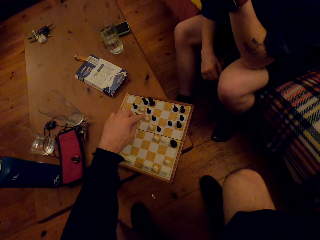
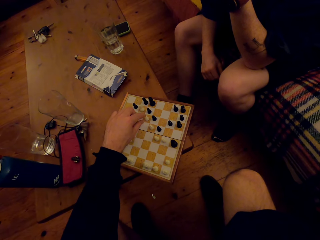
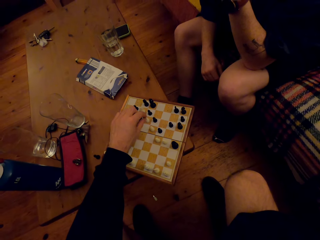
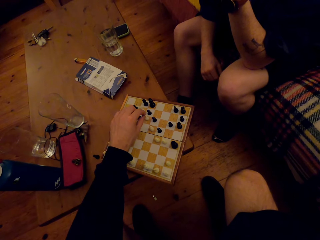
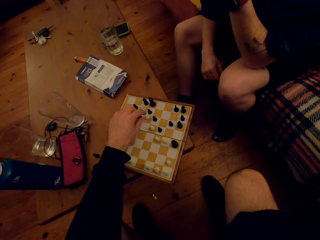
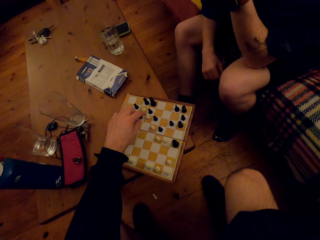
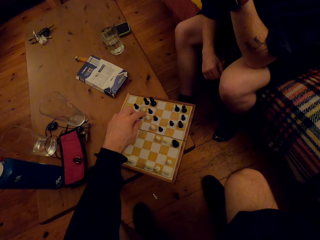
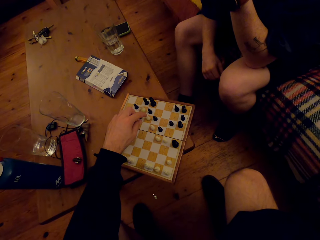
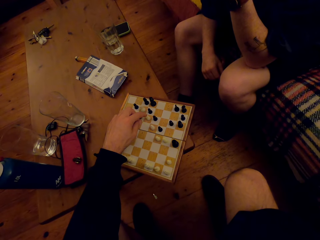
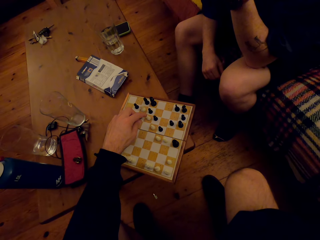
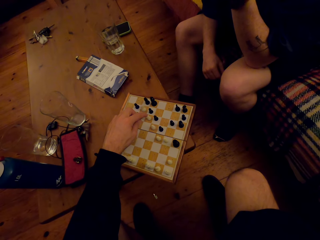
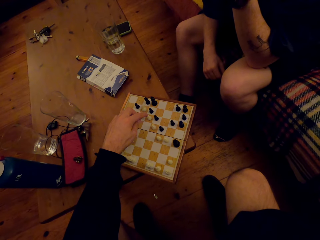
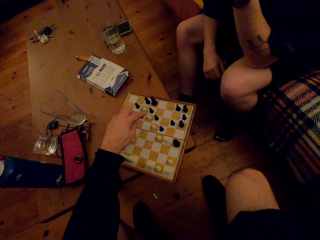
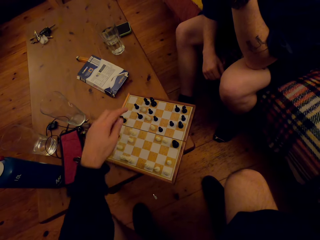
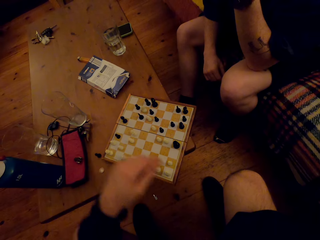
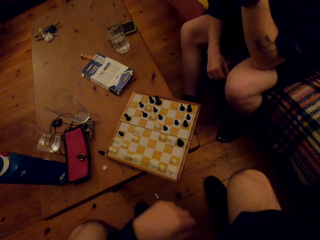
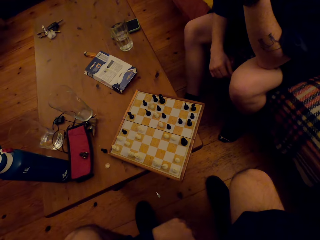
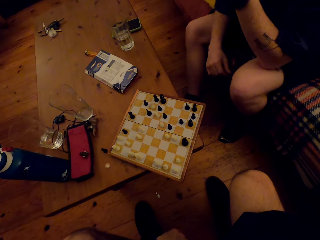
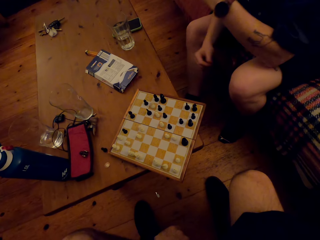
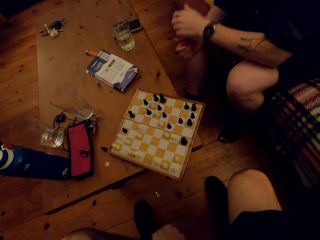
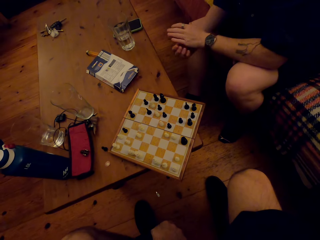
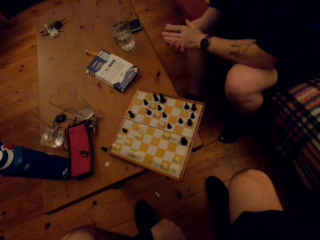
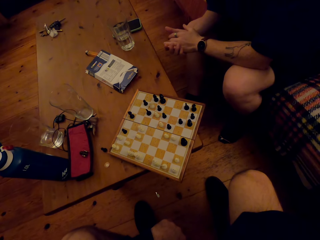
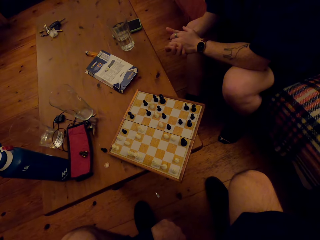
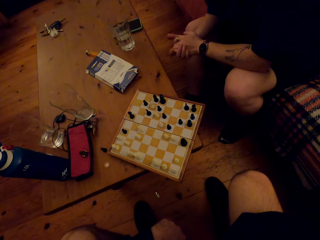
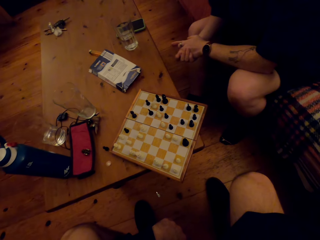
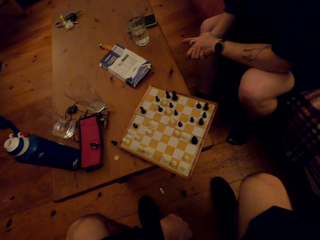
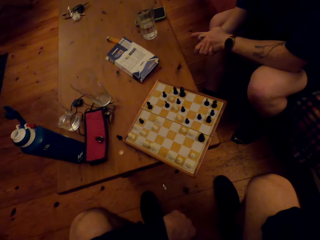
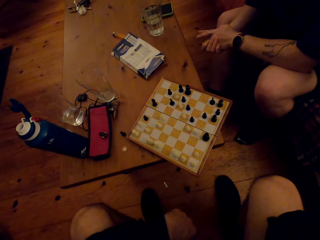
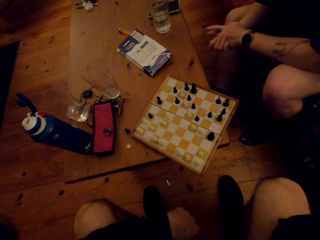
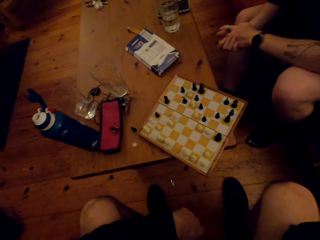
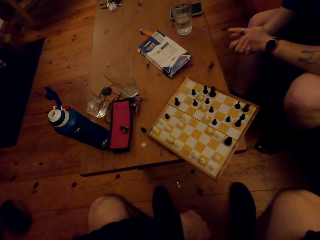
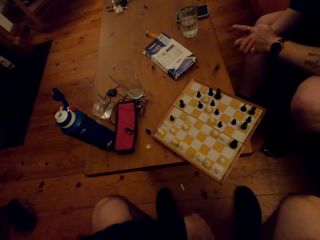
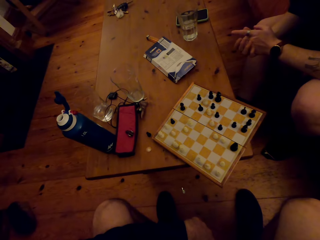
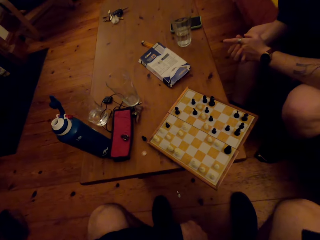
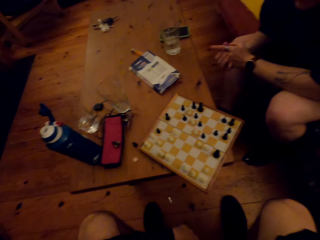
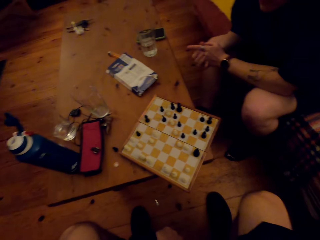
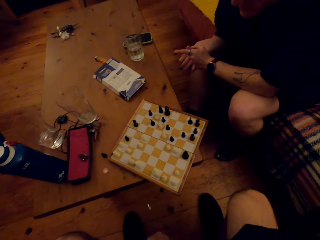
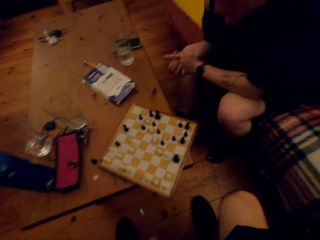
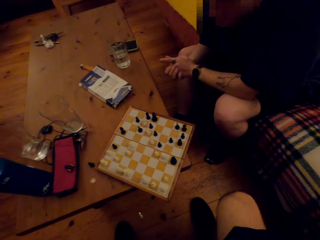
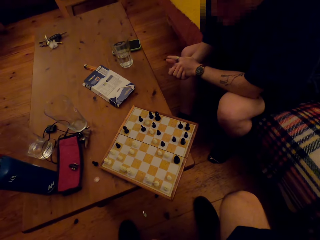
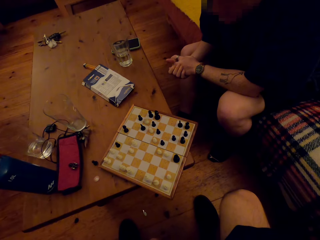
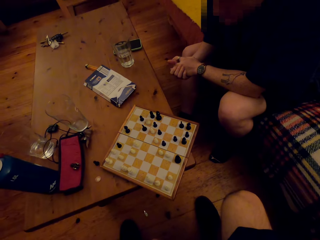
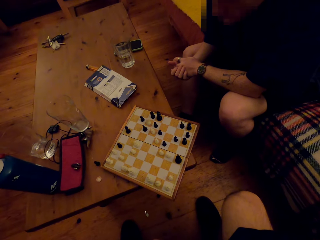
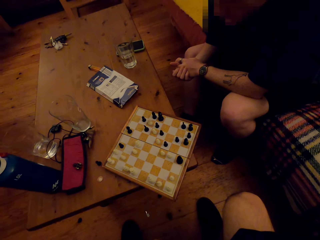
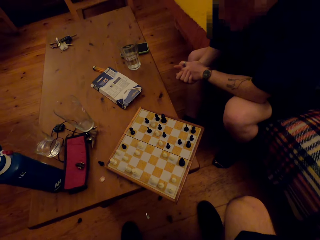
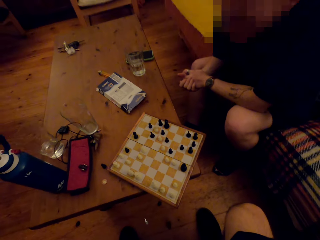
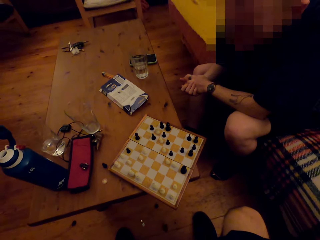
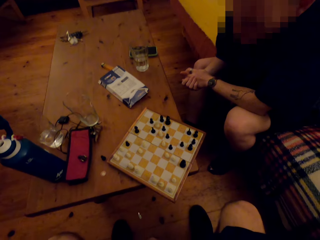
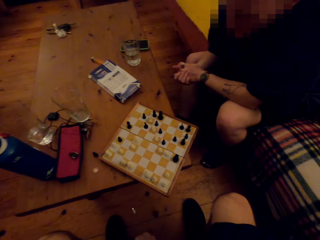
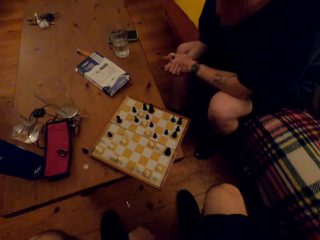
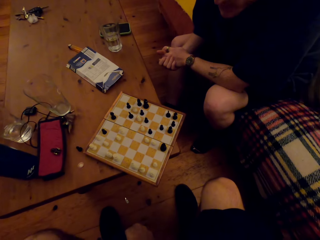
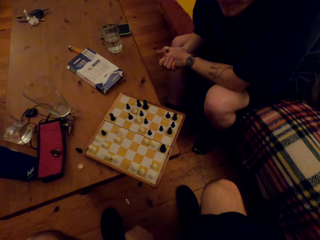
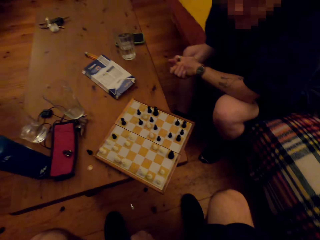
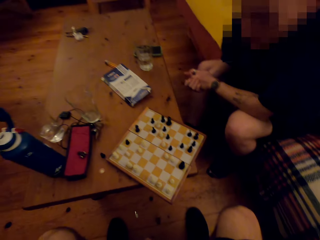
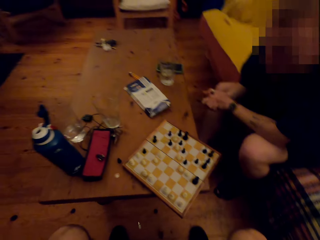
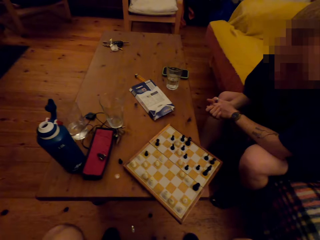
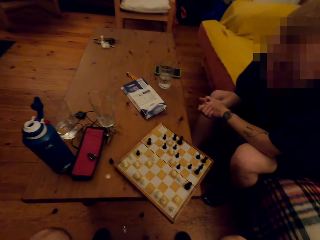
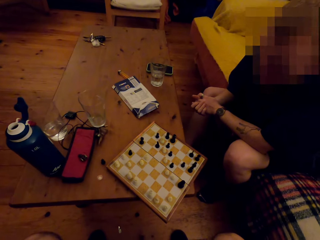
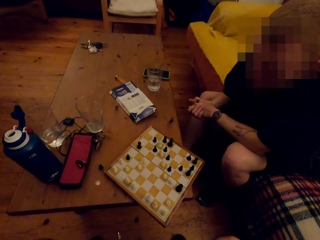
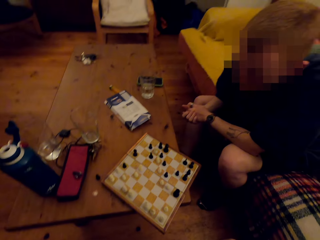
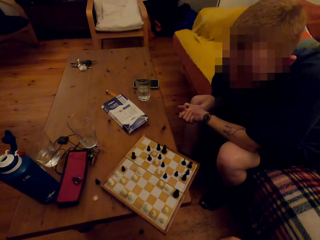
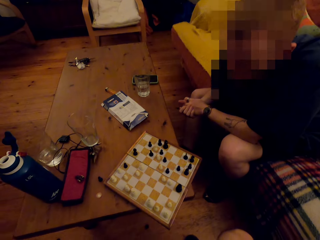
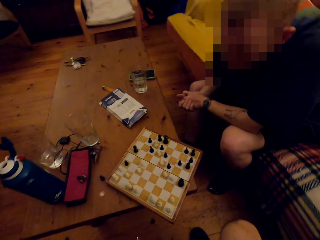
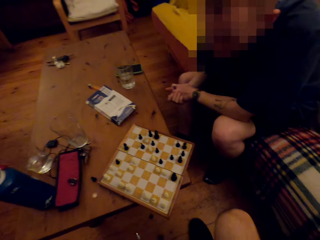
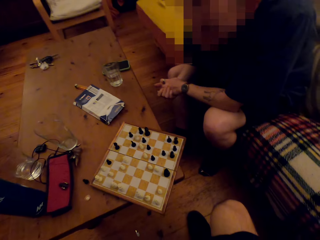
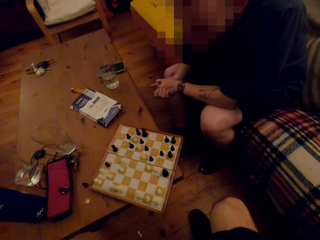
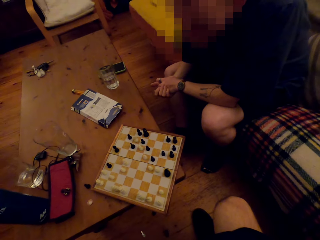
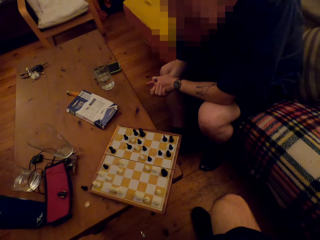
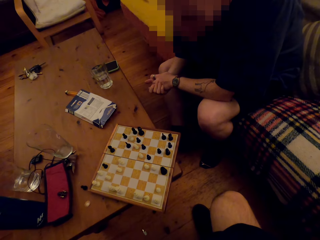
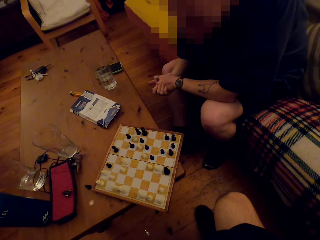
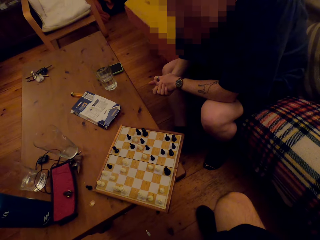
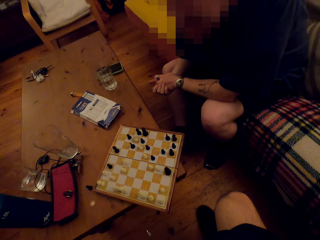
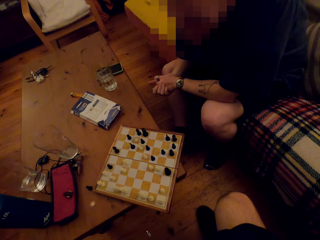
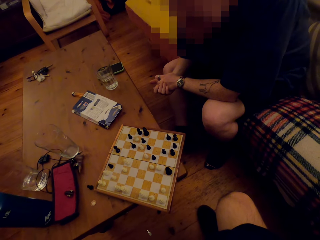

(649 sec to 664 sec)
A person looks at the chess game. The camera wearer looks at the chess game. They dialogue to the person. They look around.

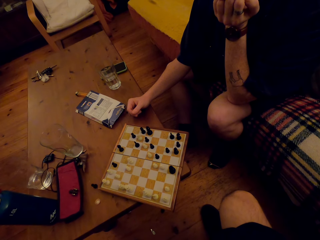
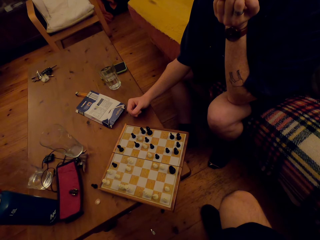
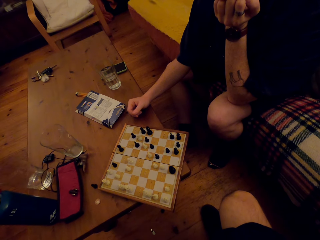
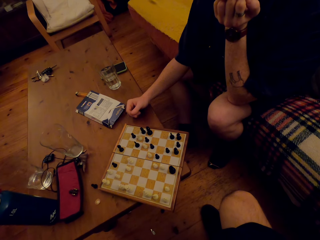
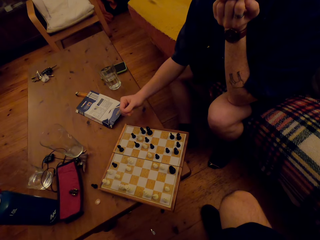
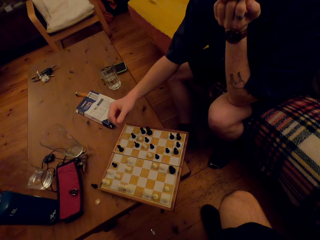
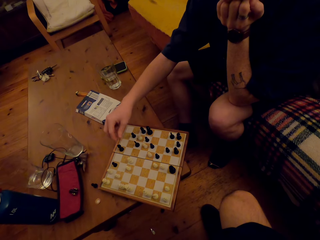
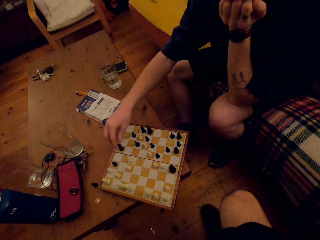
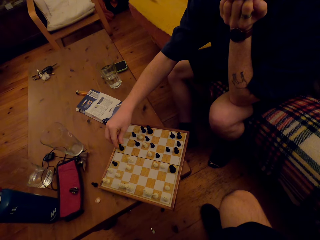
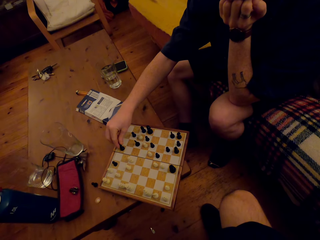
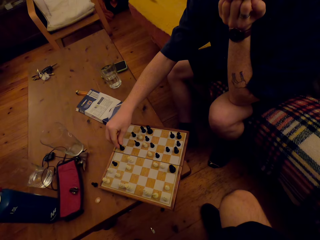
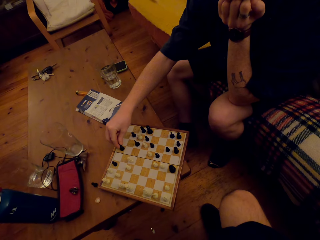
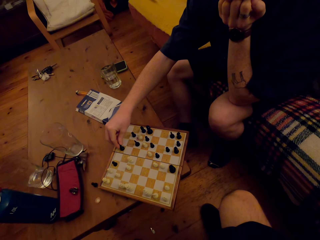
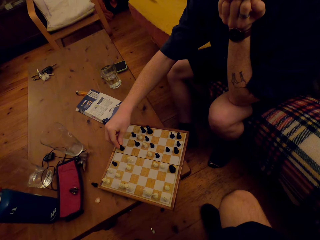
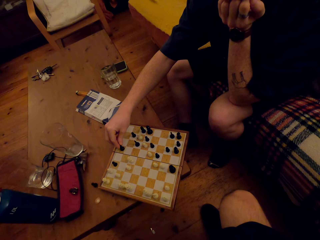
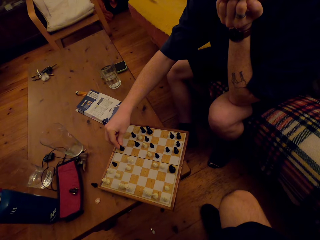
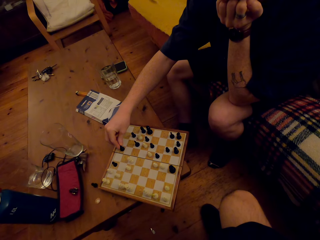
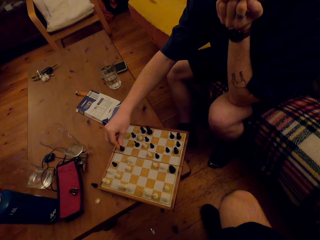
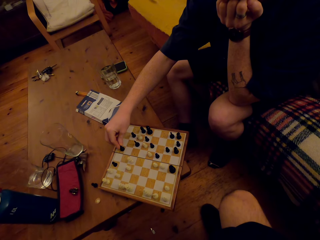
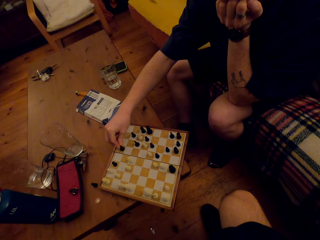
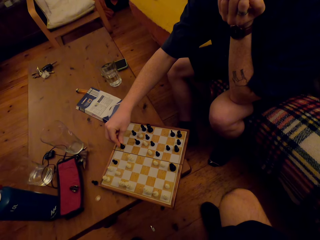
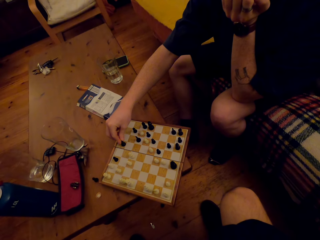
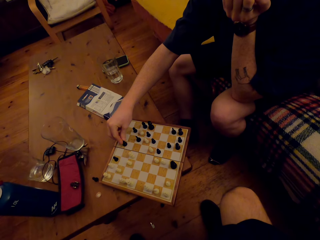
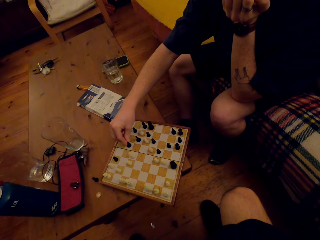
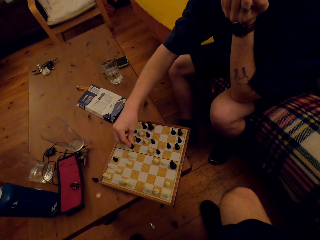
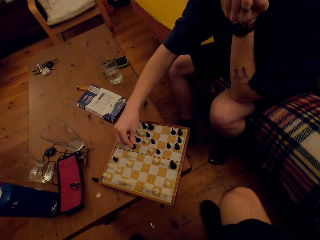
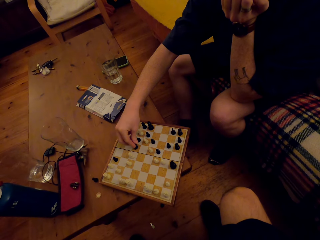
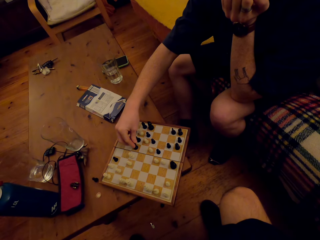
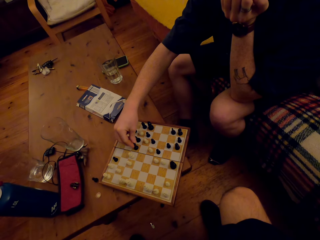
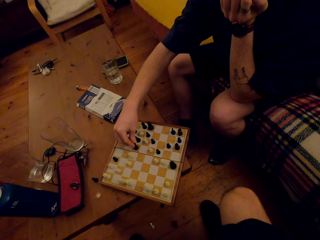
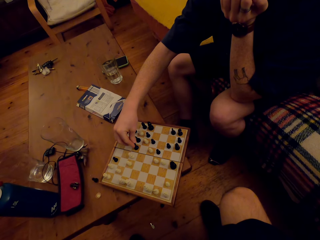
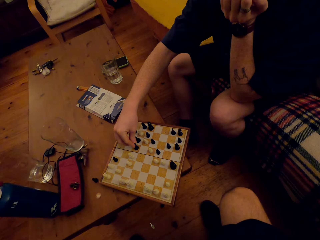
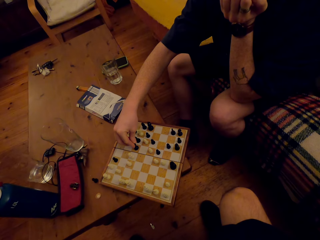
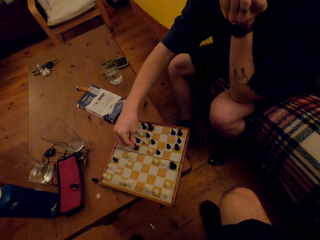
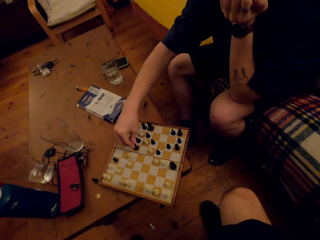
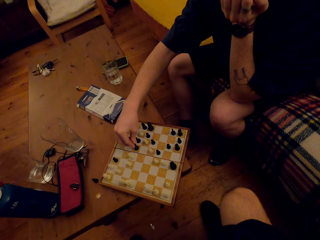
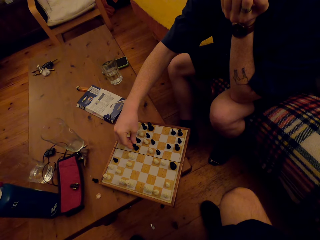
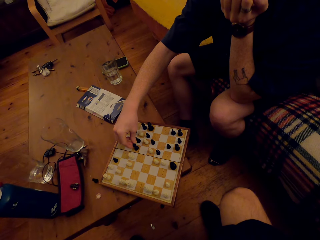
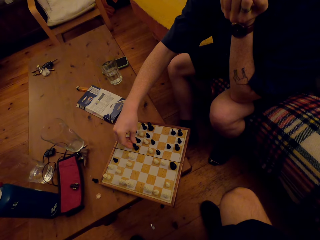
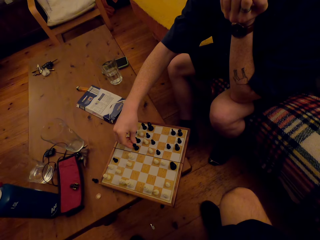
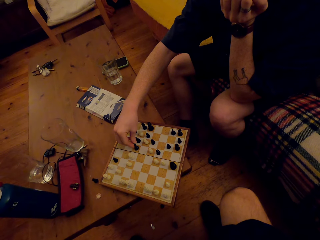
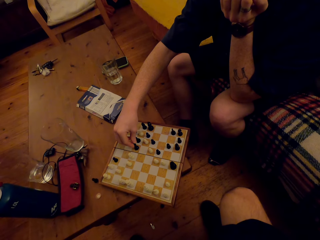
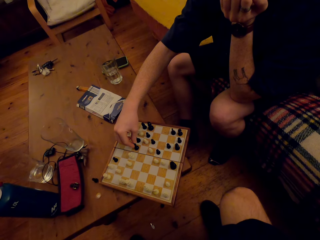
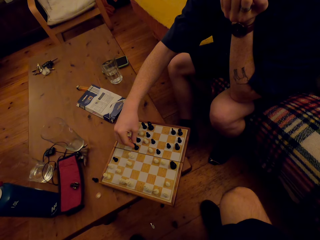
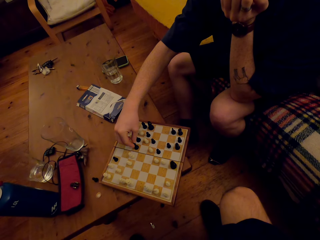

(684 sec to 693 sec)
A person plays the chess game. The person moves a pawn.
